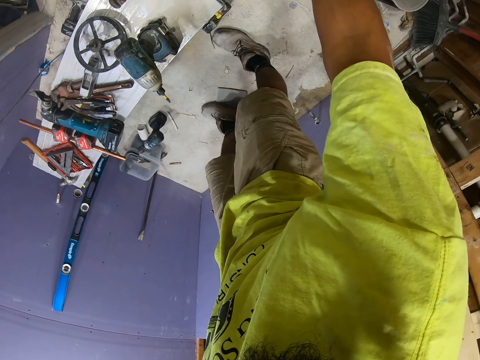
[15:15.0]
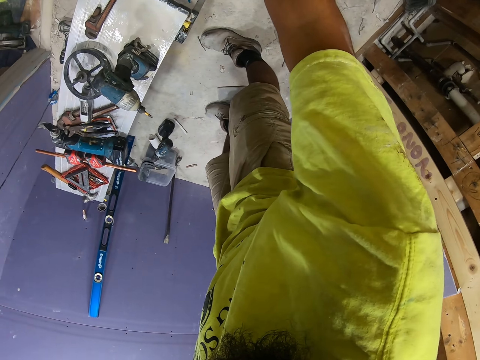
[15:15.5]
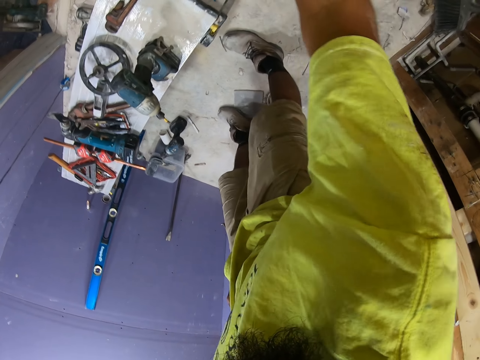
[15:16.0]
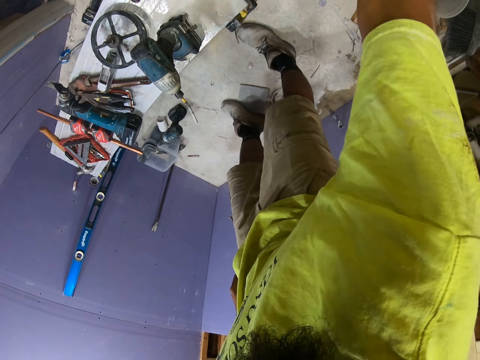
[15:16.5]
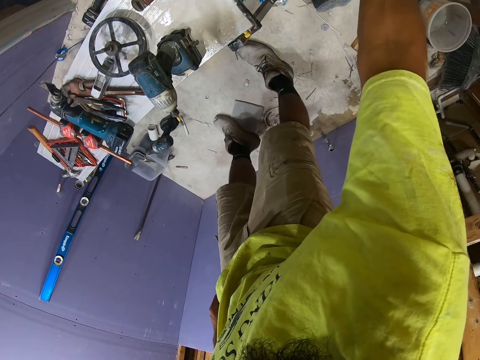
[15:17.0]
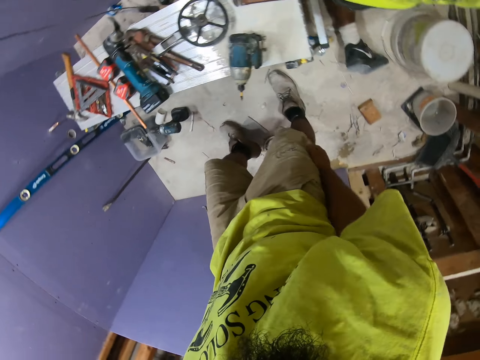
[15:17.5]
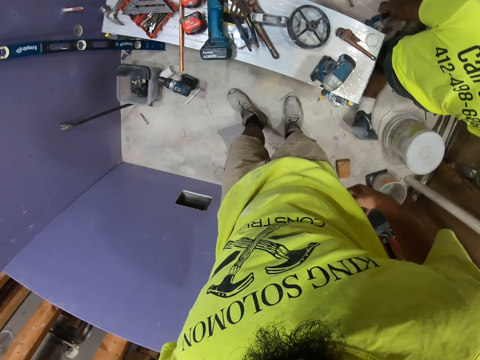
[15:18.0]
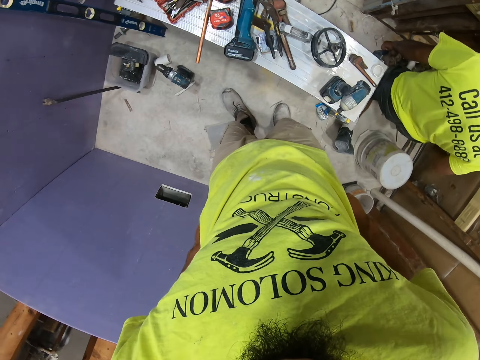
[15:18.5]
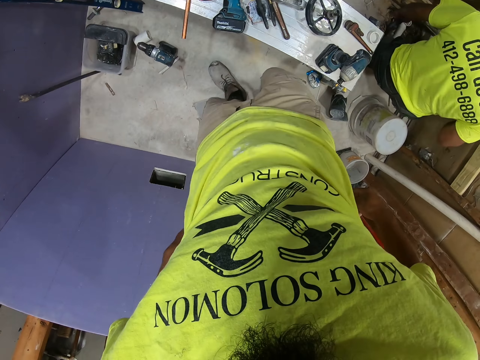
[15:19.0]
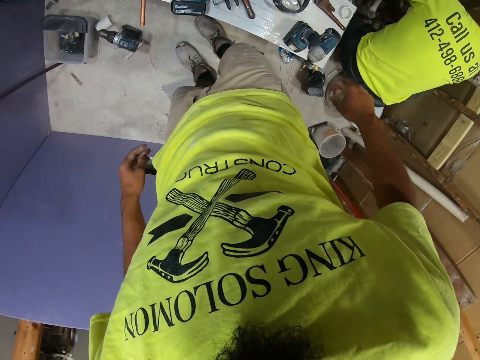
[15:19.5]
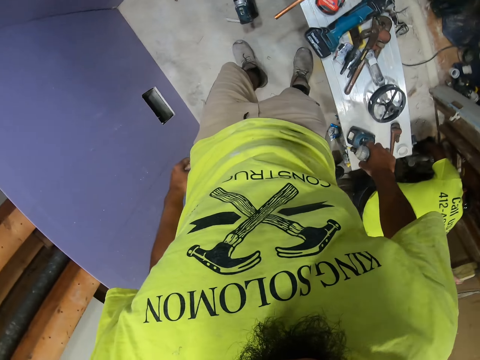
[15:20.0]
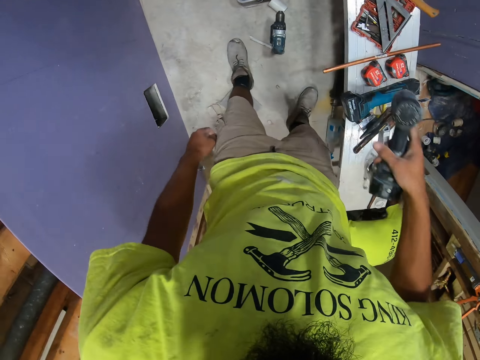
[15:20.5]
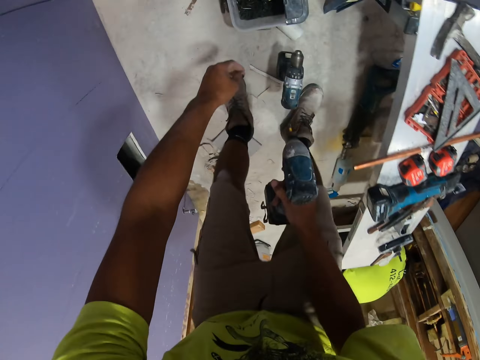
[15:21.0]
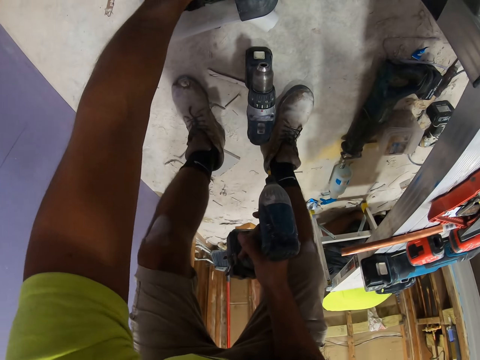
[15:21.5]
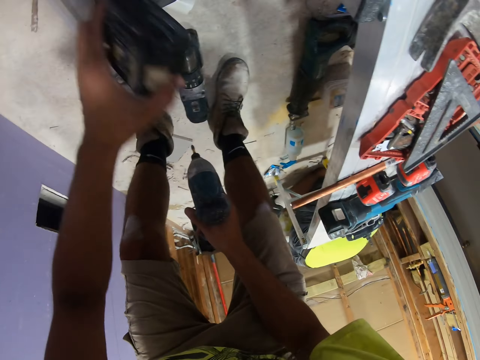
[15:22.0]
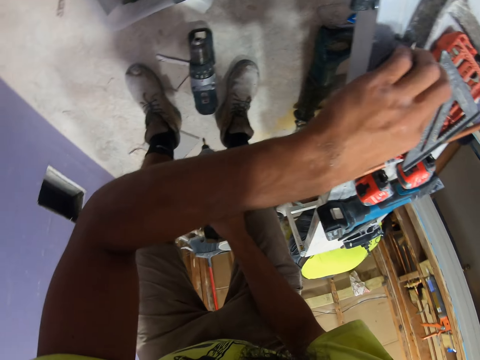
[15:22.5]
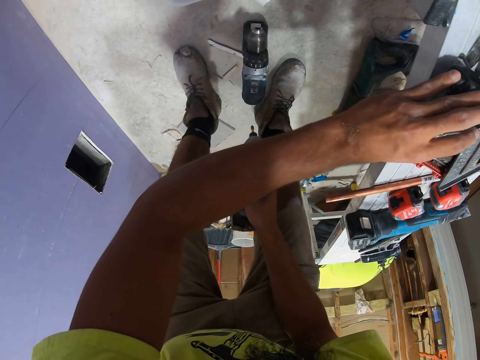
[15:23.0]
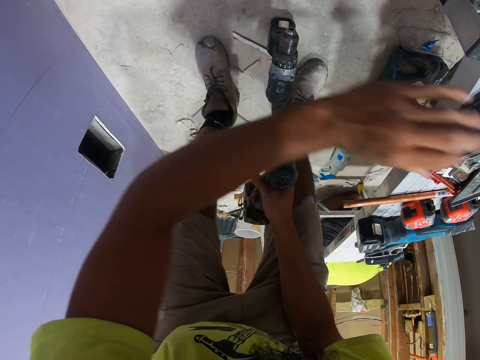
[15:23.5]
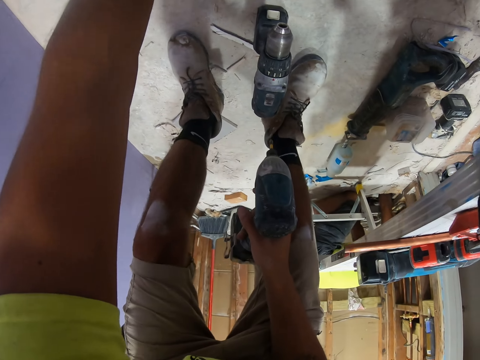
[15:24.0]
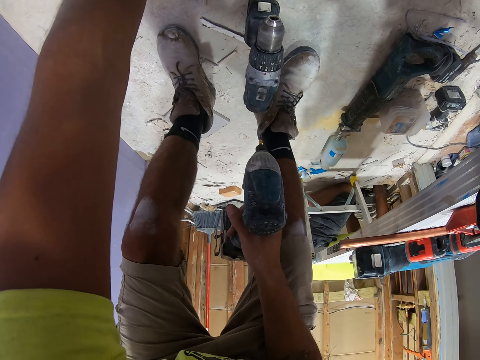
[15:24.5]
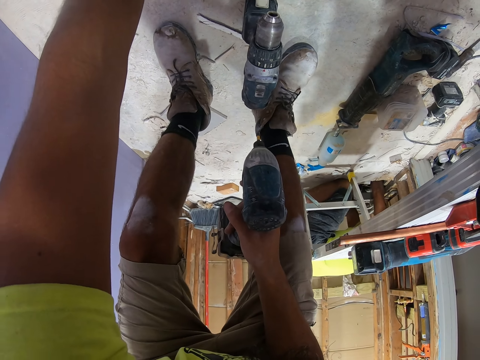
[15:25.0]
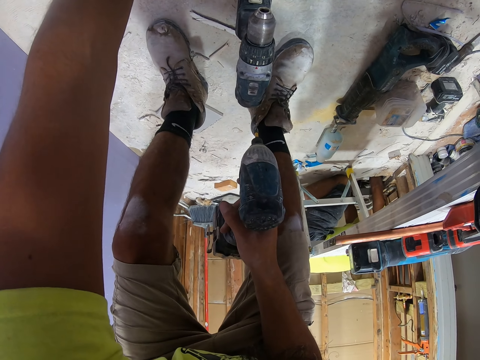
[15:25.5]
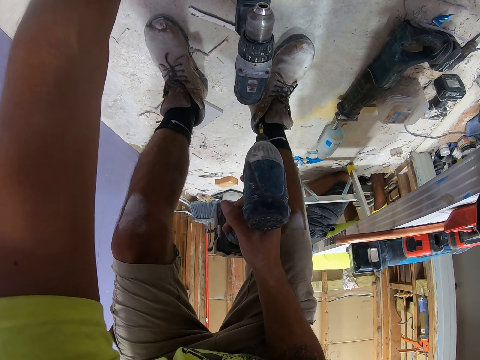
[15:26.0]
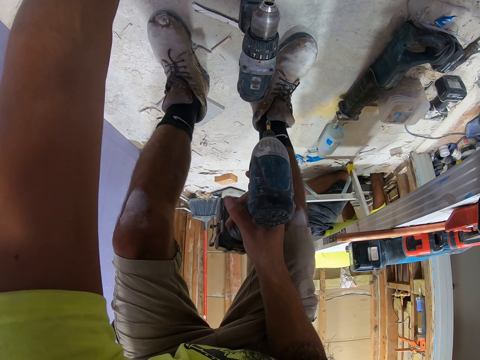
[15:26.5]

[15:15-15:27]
The camera wearer swings the right hand. They put the pencil away. They pull up the trouser with both hands. They swing the right hand. They pick up the drill with the right hand. They walk. They swing the left hand. They bend down. They pick up the screw with the left hand. They drop the screw on the desk. They swing the left hand and pick up the screw with the left hand.

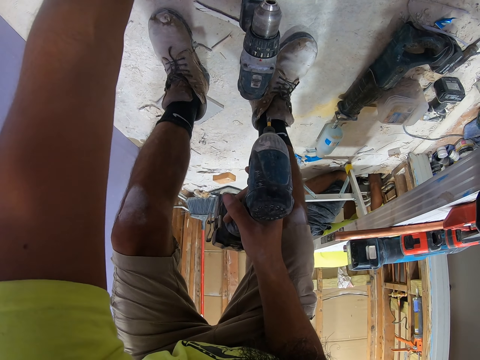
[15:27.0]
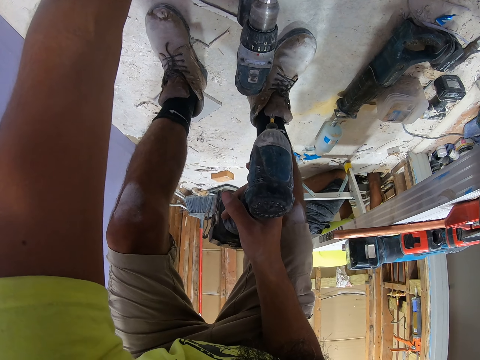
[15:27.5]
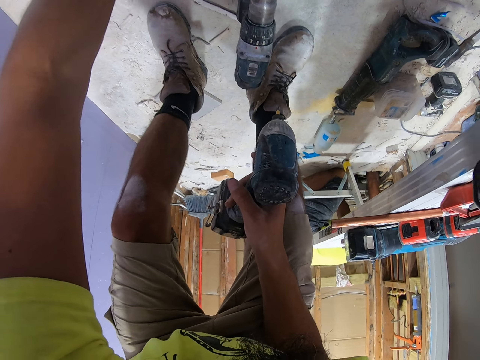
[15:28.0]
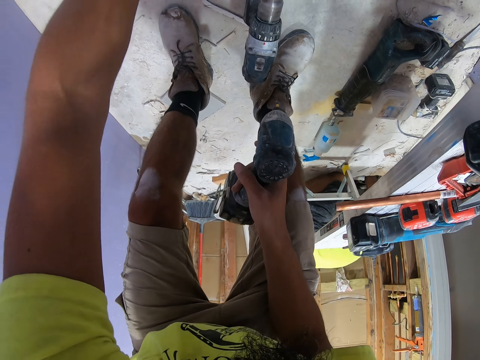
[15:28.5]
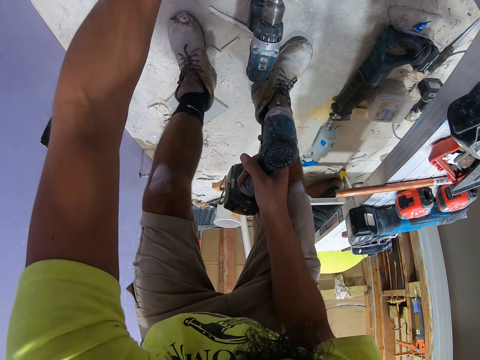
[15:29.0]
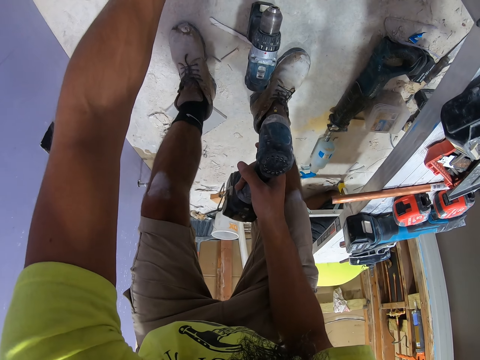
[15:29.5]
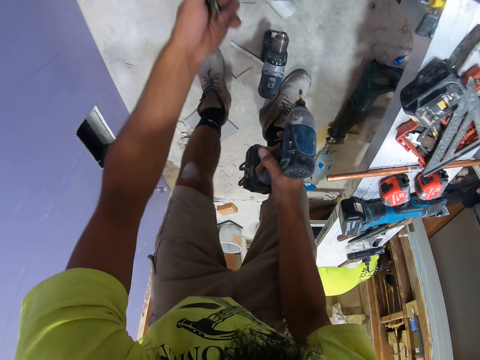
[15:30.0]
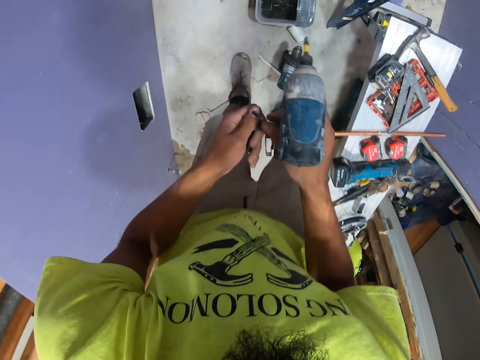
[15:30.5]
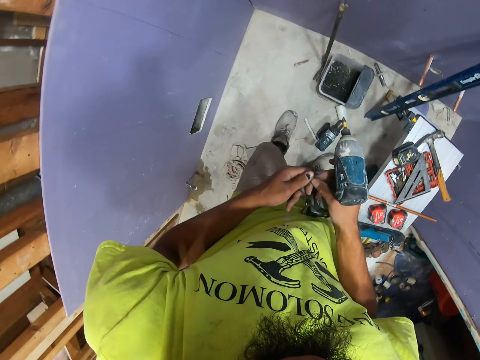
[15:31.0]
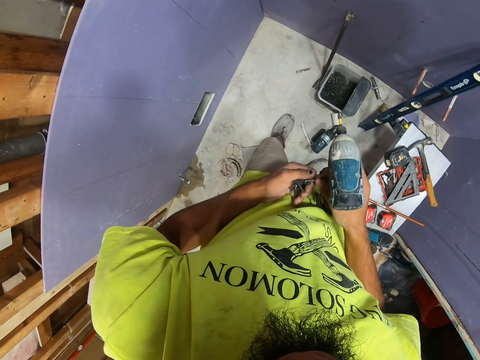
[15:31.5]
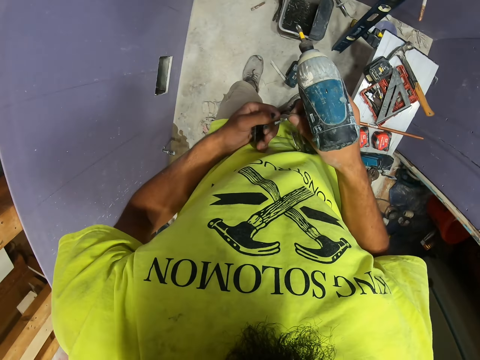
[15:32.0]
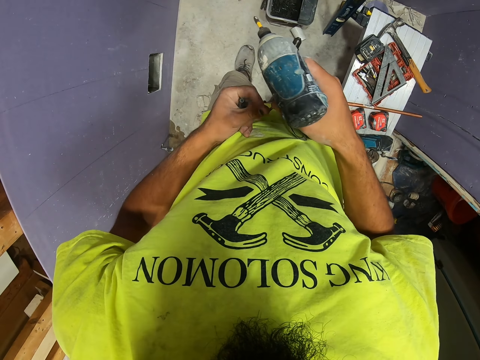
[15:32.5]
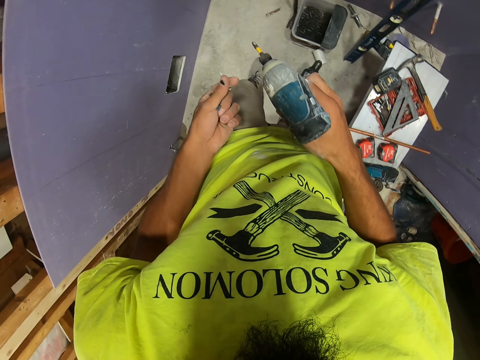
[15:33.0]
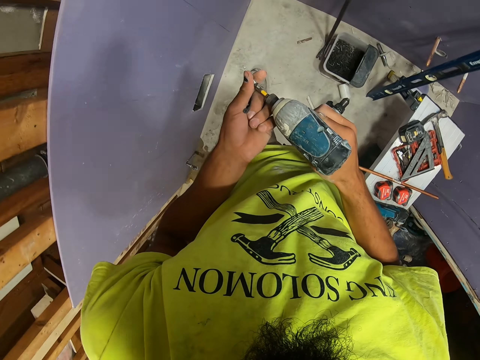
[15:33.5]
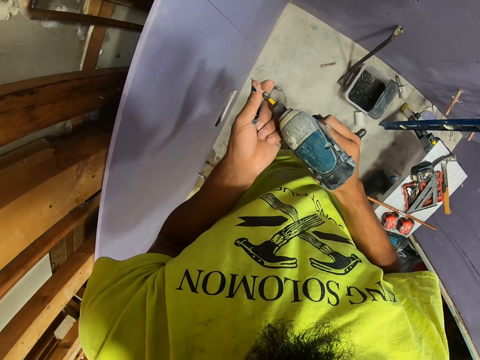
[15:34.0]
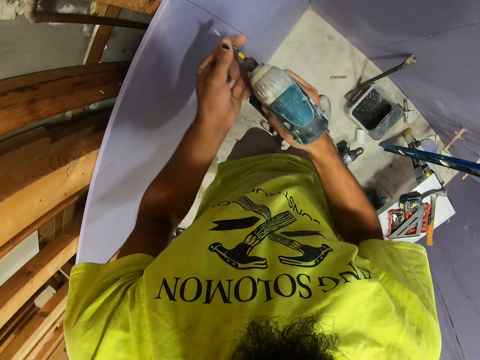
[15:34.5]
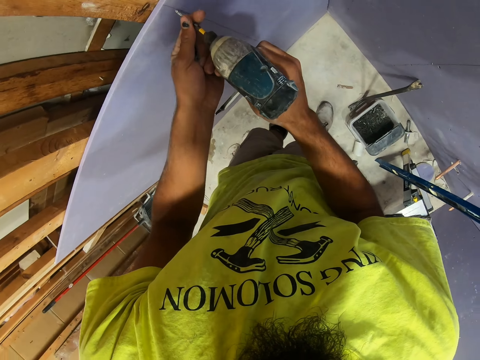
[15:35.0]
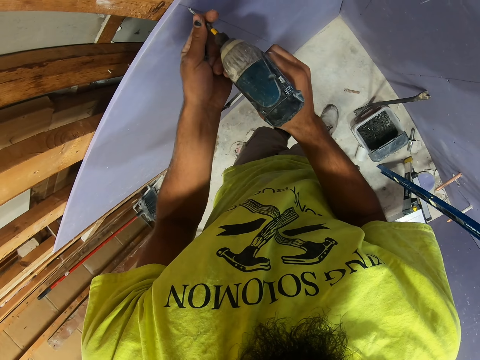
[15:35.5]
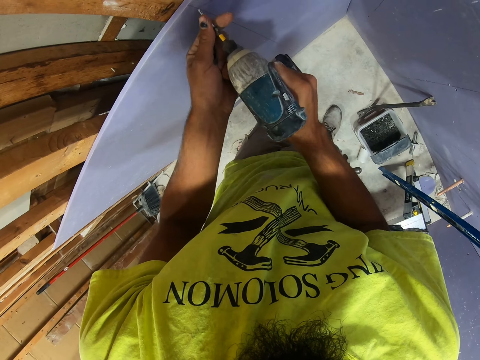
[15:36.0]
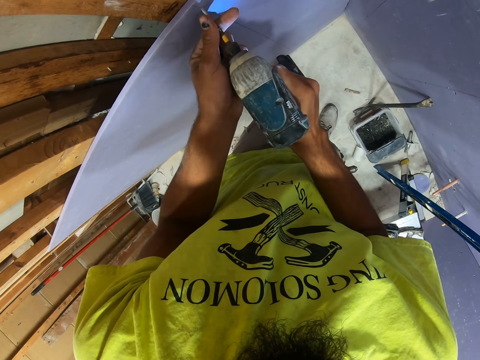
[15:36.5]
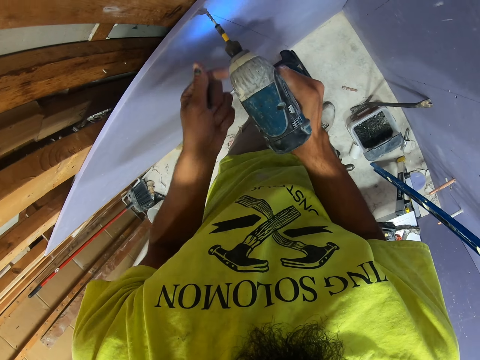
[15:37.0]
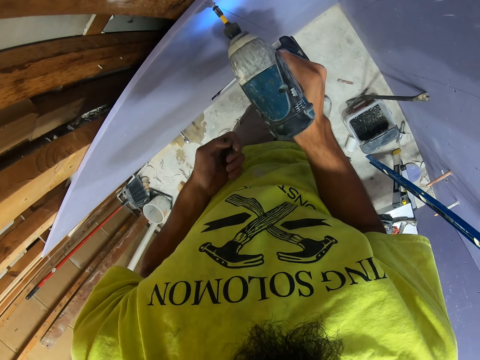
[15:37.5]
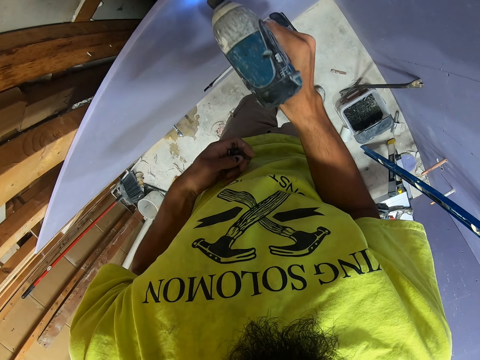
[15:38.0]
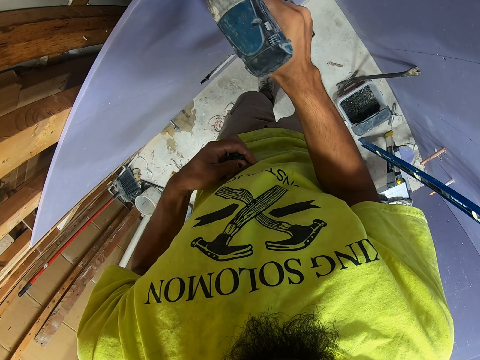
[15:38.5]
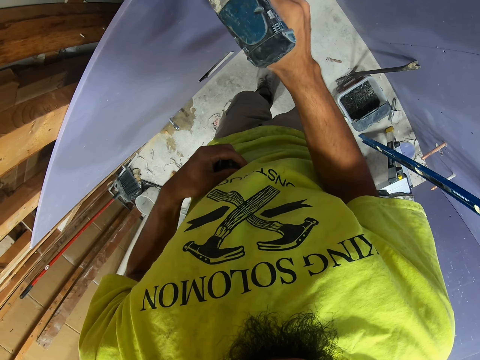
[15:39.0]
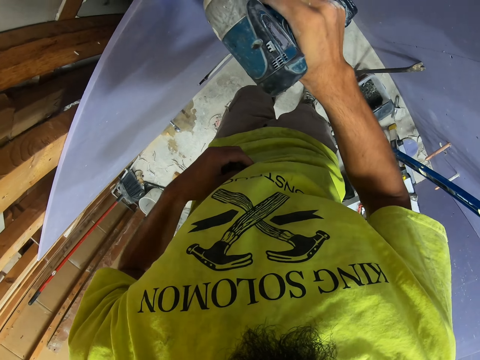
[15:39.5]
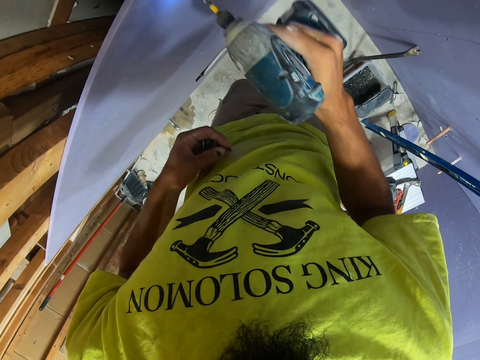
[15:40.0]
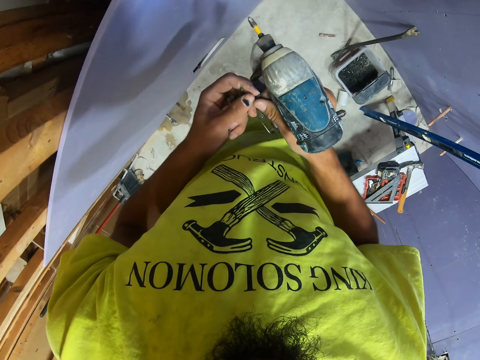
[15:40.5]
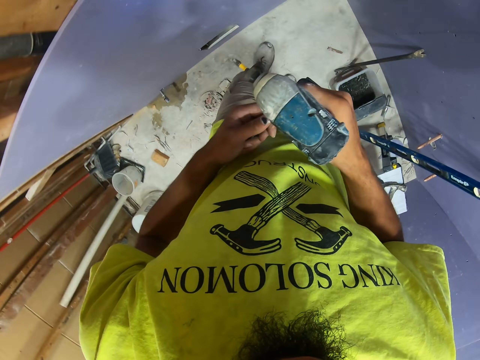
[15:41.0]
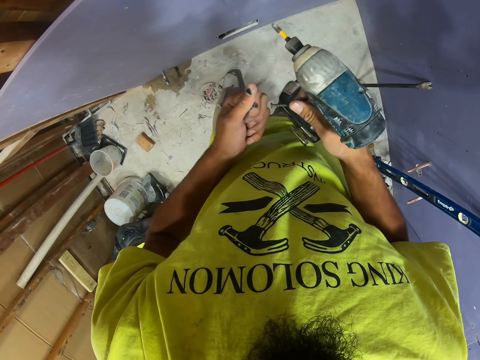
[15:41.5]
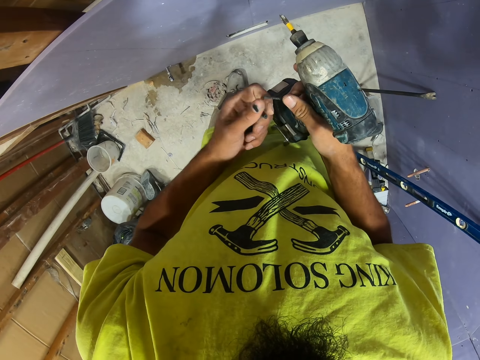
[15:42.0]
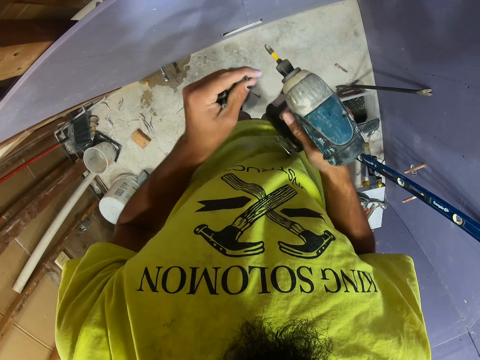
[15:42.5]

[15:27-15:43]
The camera wearer picks up nails. They swing the left hand. They stand up. They take the nail with the right hand. They move the nail to the left hand. They put the nail on the drill. They swing the right hand. They screw the screw on the wood using the drill. They swing the left hand. They swing the right hand. They take the nail with the right hand. They move the nail to the left hand.
